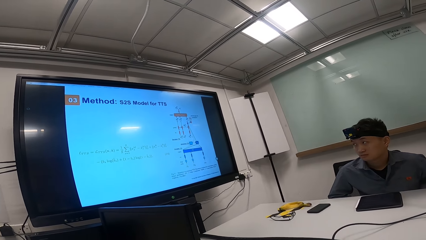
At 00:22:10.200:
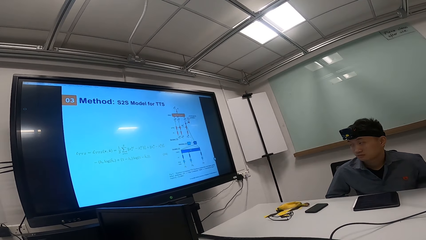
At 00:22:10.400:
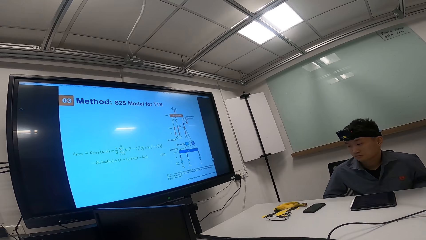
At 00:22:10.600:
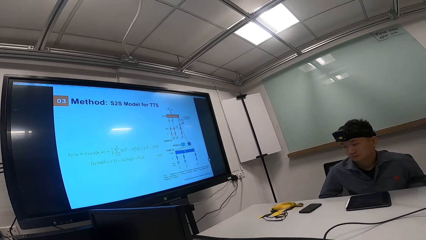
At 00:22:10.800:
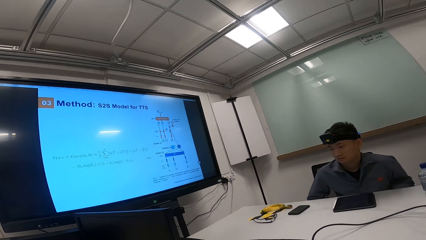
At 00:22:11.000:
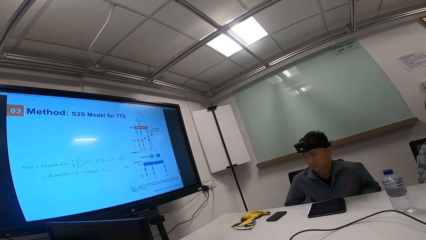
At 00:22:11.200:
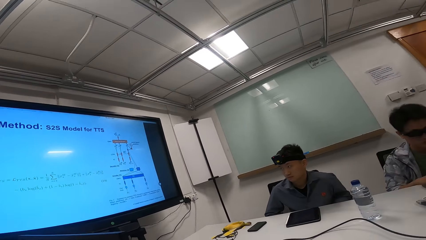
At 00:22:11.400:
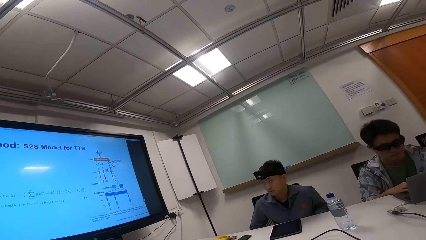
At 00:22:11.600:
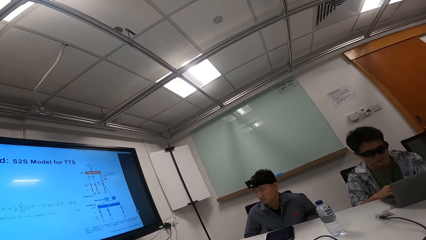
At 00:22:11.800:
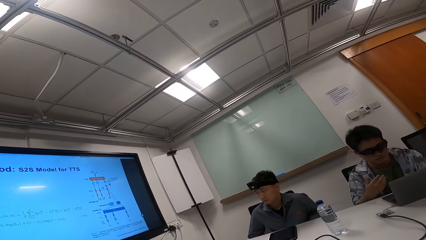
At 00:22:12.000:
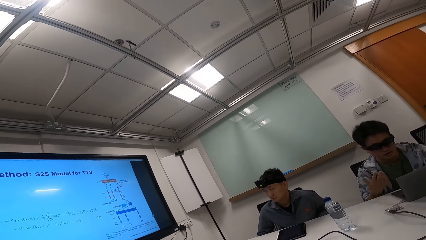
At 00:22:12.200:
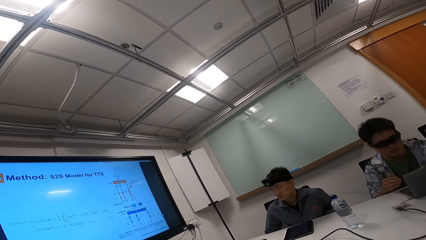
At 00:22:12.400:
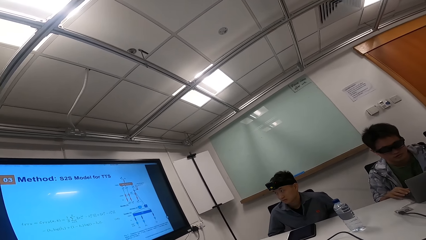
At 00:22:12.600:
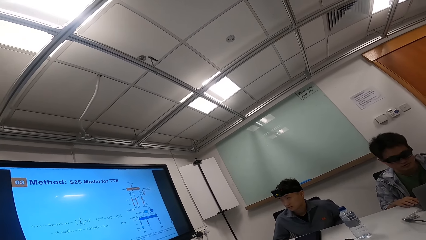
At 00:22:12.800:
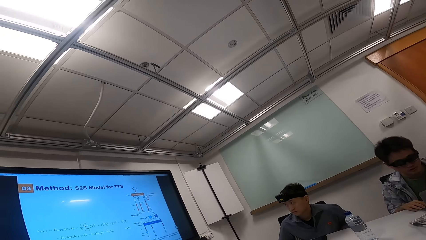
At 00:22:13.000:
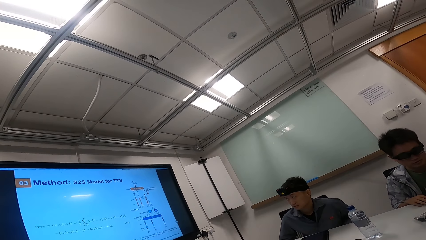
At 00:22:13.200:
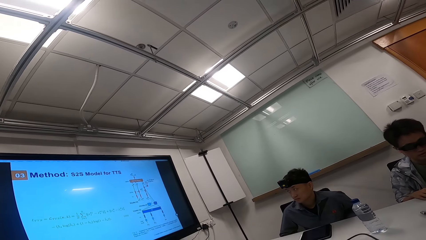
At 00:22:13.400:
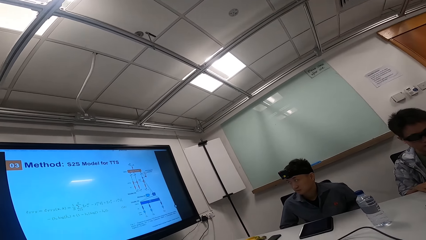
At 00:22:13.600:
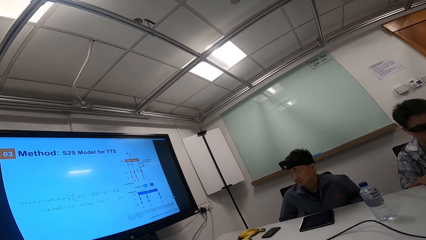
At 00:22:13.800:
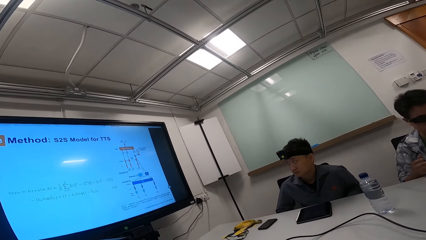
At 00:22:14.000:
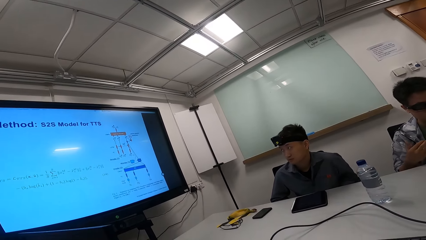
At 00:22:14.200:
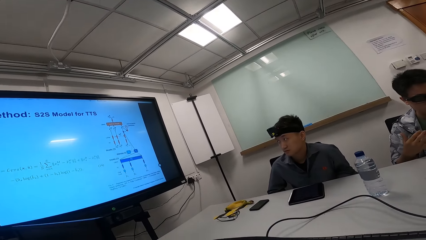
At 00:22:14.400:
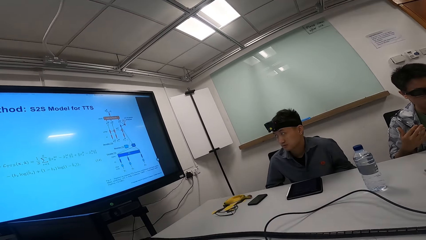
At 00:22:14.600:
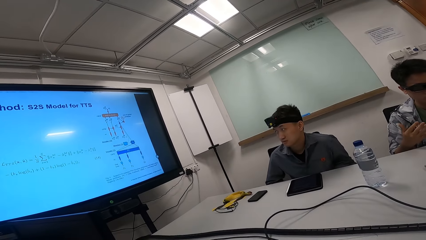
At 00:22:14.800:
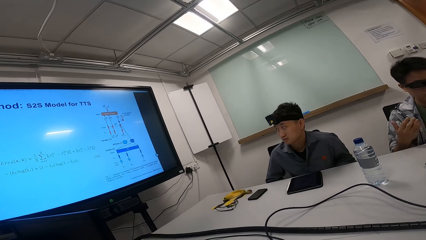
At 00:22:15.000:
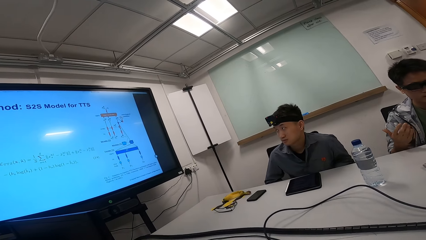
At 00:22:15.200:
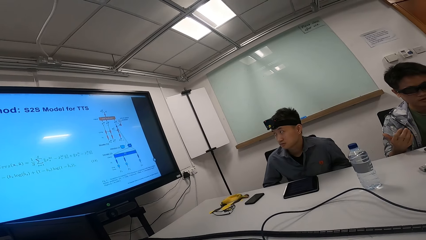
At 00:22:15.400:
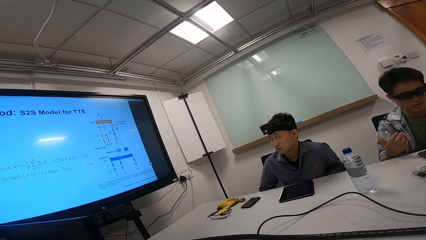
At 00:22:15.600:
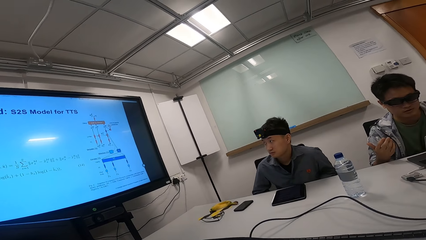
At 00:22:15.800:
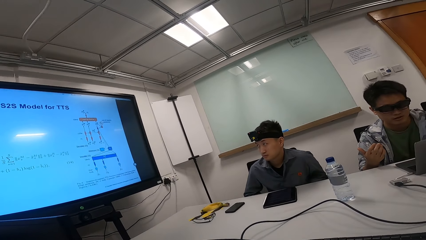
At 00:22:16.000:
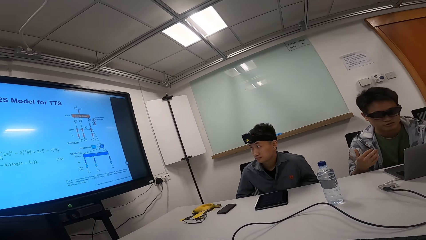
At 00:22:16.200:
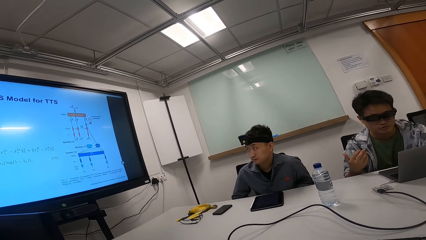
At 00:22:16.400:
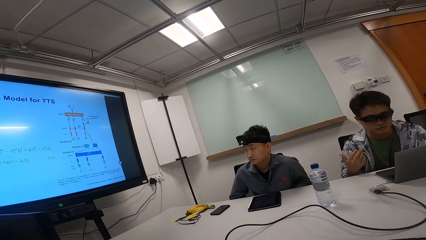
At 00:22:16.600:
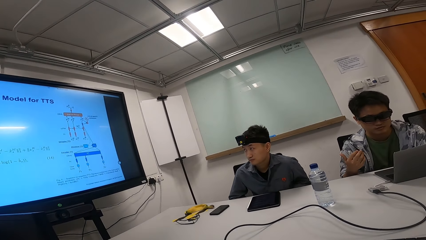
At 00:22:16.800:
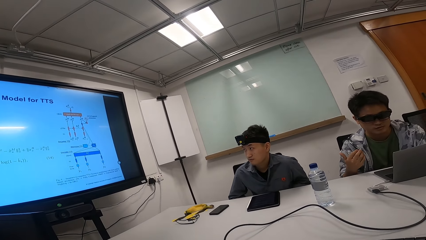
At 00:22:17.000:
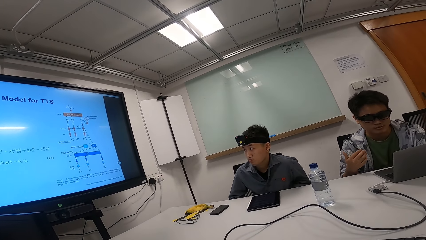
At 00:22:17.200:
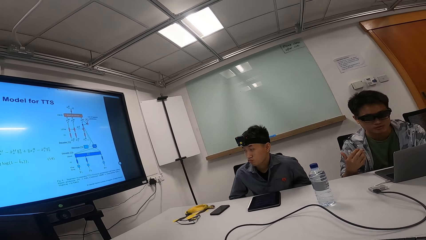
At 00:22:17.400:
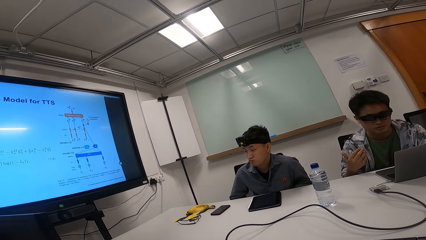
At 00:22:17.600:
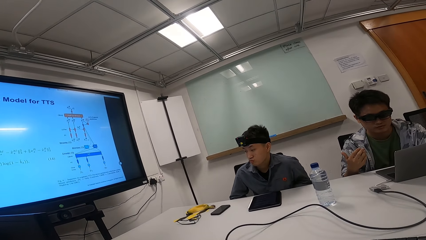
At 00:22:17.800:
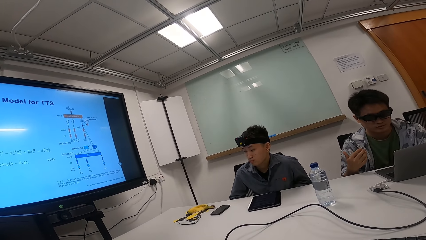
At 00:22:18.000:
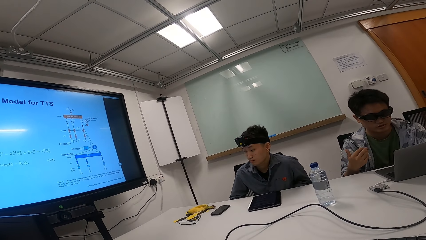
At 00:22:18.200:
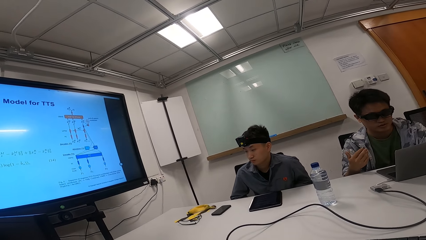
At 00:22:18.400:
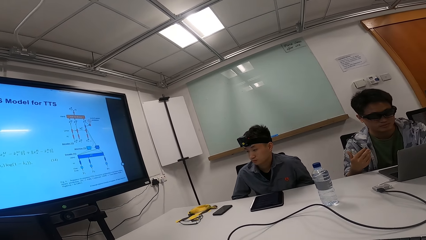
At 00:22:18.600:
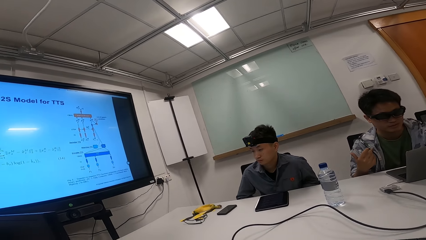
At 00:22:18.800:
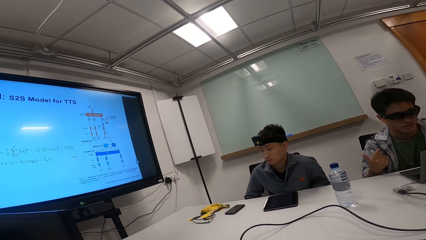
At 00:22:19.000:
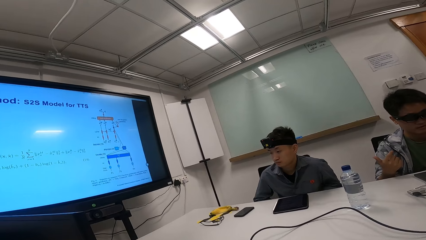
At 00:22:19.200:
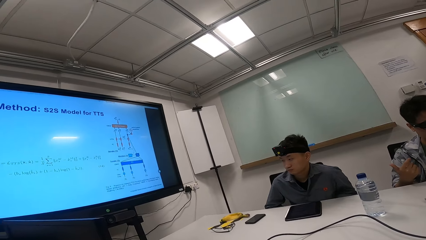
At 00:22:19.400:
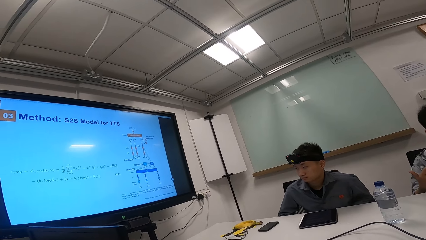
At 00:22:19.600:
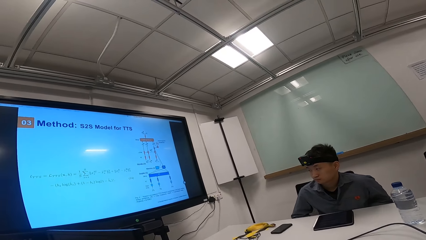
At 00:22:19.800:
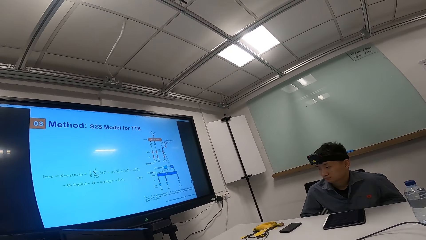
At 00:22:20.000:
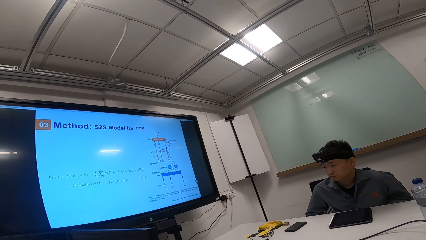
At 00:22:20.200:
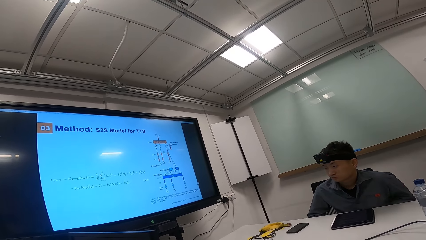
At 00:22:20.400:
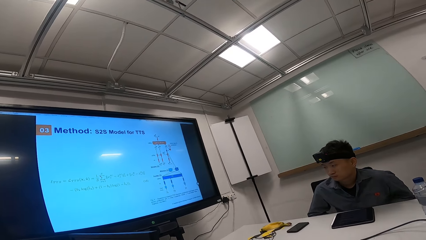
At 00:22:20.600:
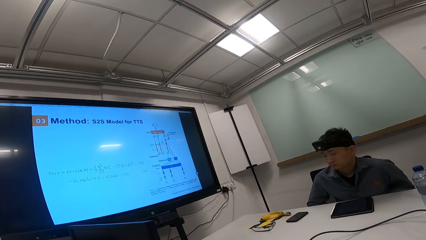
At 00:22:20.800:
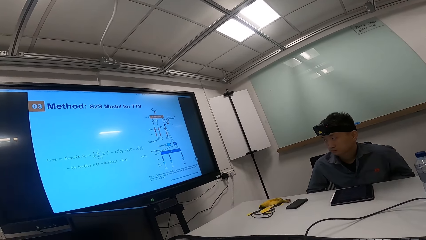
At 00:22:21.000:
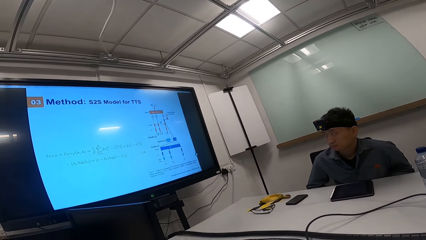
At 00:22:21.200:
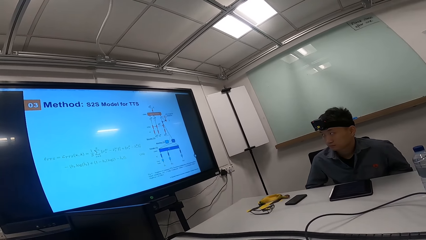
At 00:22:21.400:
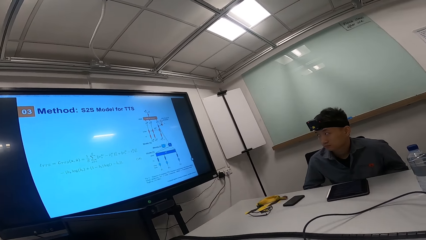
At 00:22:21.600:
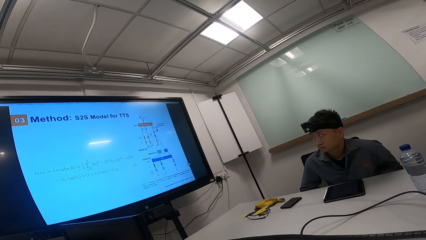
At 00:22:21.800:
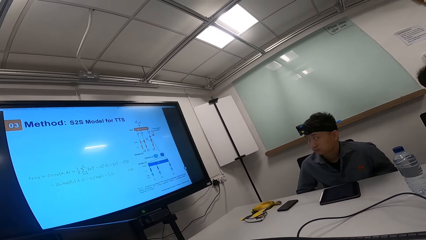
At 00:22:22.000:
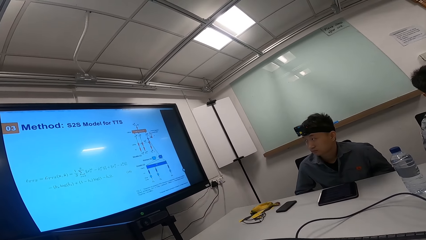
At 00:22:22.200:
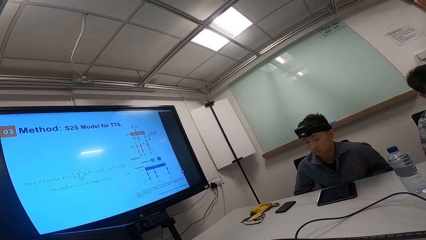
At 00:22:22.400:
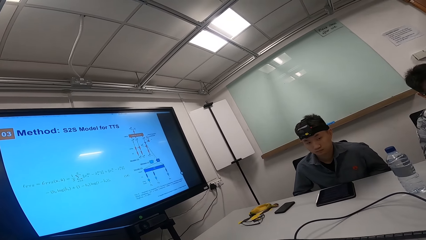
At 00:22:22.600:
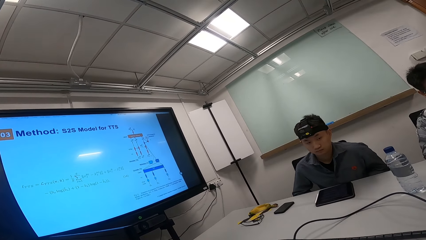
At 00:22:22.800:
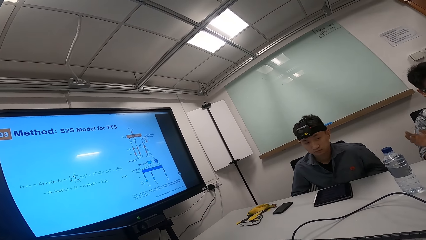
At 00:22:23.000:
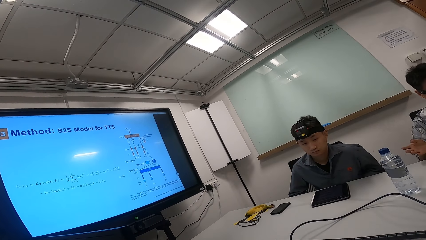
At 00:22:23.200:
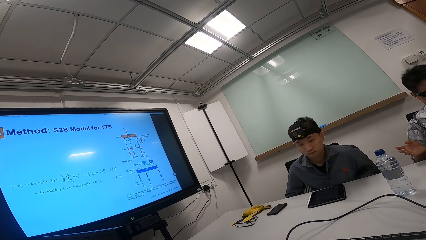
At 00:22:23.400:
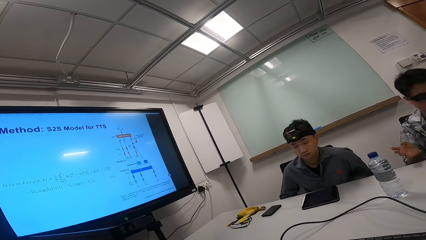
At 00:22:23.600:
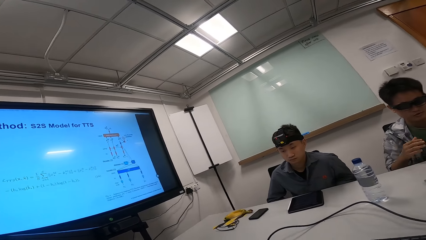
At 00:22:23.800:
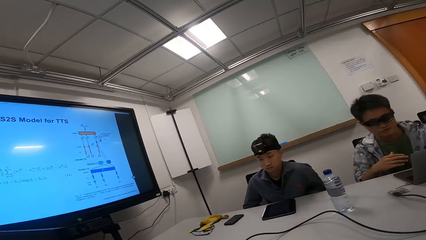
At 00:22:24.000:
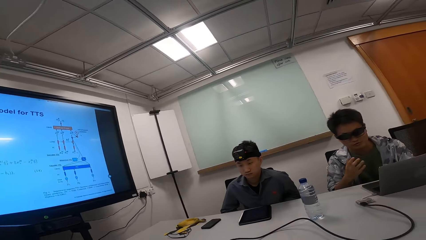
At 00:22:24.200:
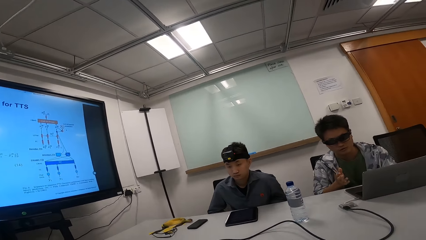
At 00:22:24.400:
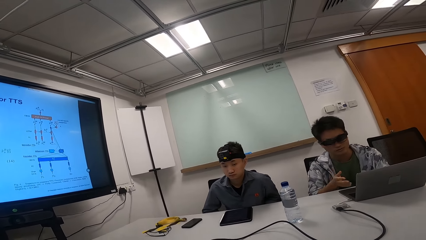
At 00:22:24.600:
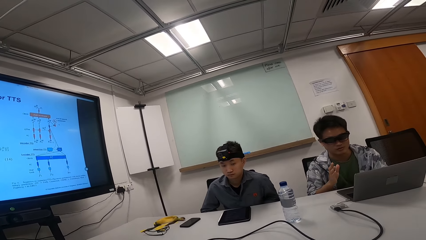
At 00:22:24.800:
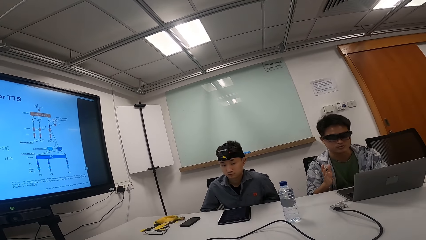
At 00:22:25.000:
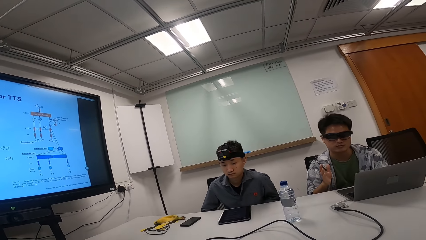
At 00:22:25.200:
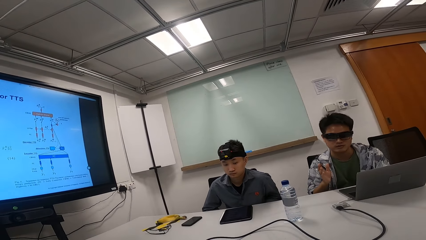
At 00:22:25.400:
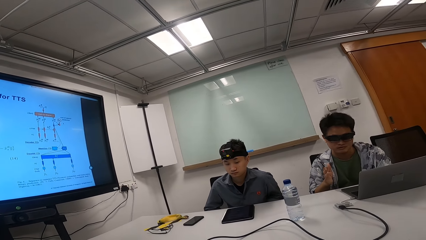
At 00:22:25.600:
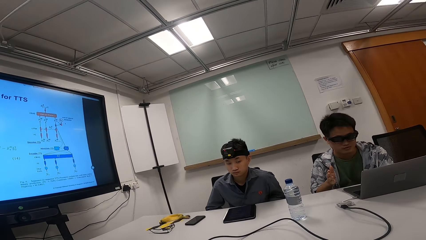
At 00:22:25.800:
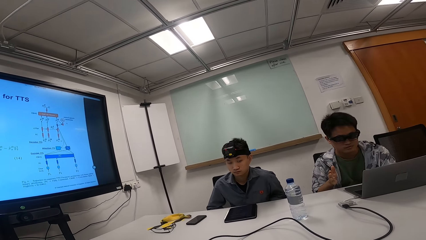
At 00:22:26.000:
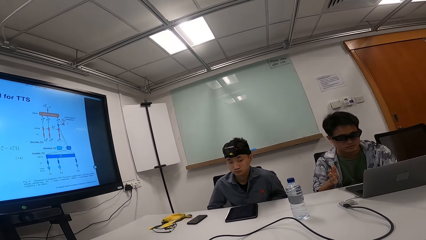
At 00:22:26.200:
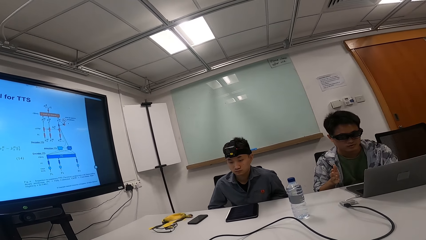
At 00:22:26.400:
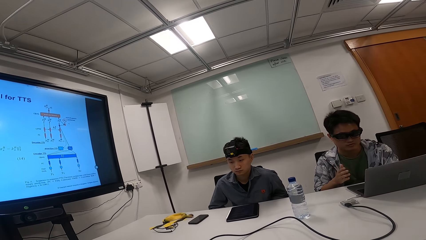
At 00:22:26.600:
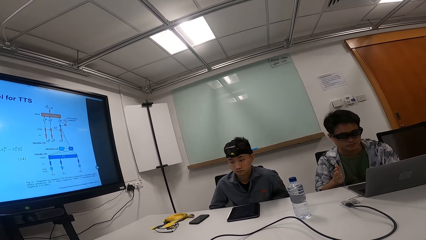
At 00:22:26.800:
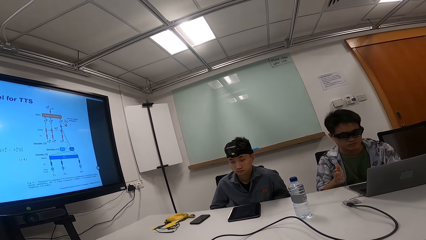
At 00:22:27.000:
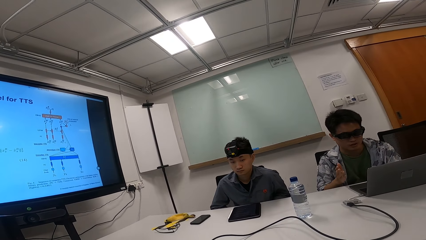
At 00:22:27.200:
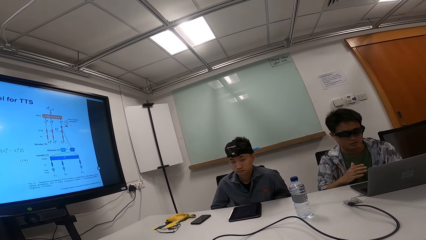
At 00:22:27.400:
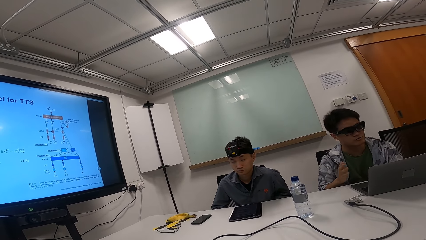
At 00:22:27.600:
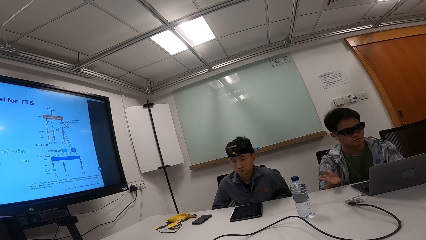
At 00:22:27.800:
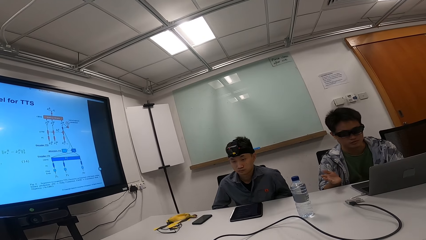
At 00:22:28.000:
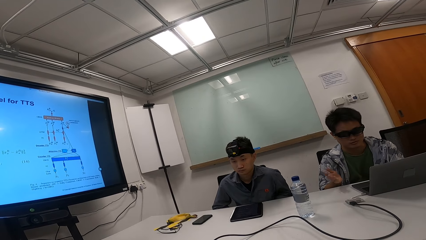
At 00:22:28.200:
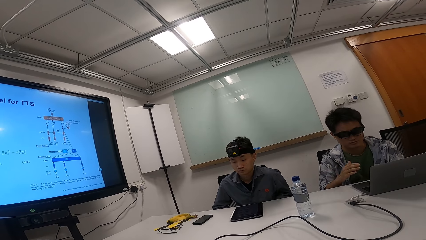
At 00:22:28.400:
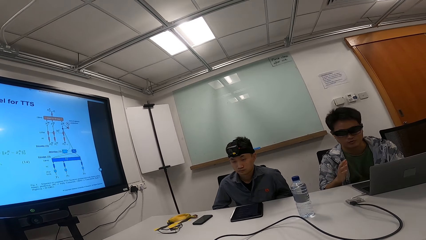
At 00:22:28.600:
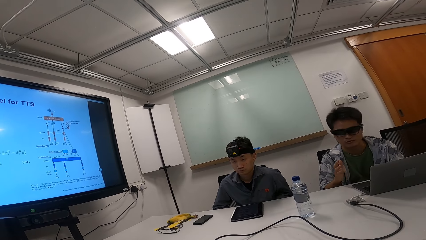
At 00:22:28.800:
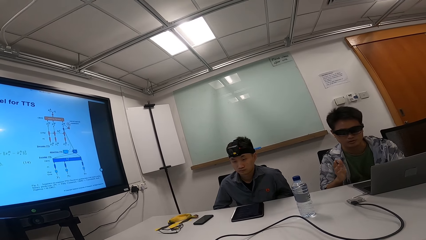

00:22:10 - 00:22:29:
The camera wearer looks at two people. One person gestures with the right hand. The other person looks at the television and looks at the tablet. The first person looks at the laptop and gestures with the right hand.
